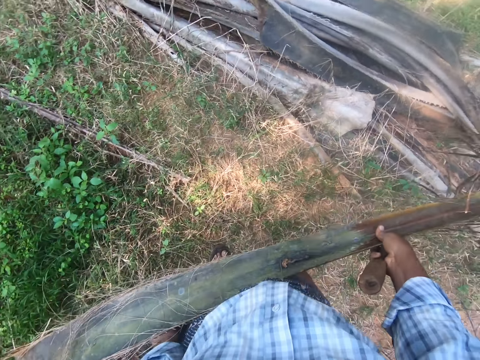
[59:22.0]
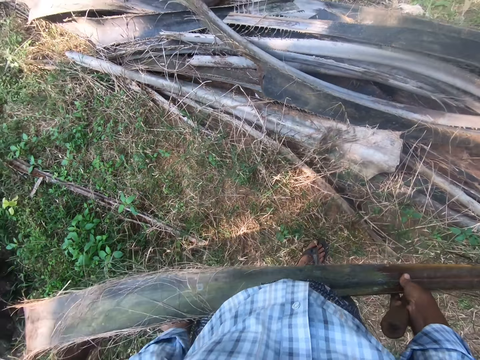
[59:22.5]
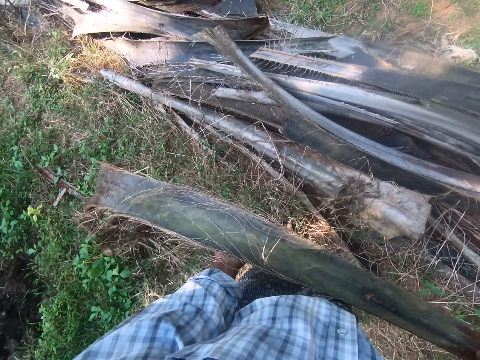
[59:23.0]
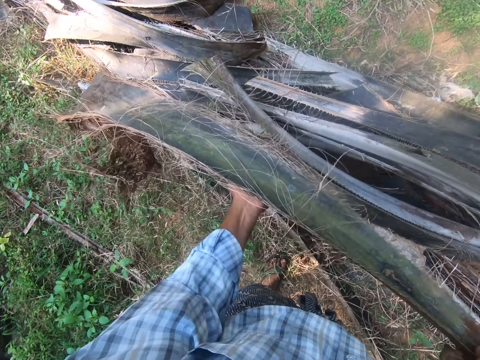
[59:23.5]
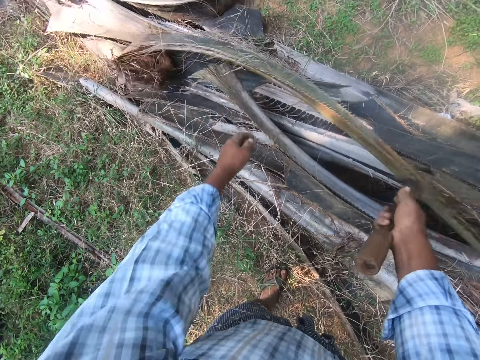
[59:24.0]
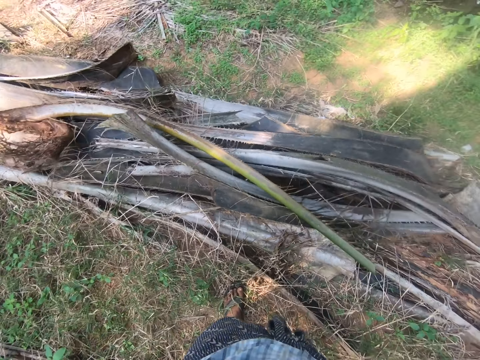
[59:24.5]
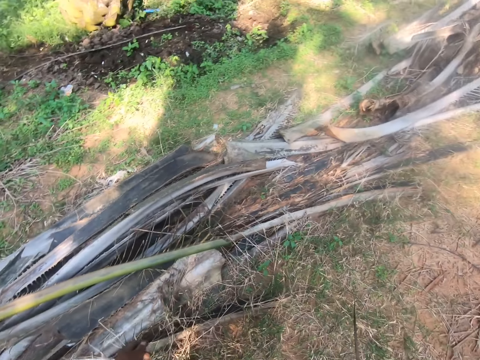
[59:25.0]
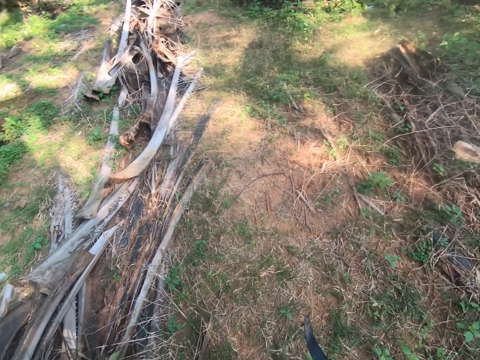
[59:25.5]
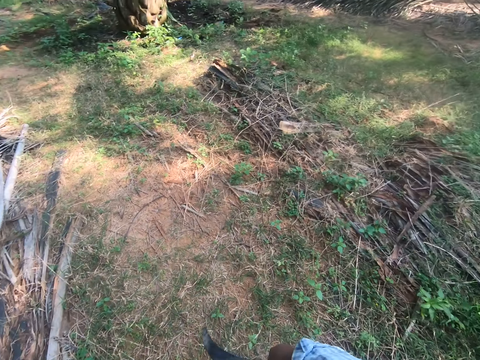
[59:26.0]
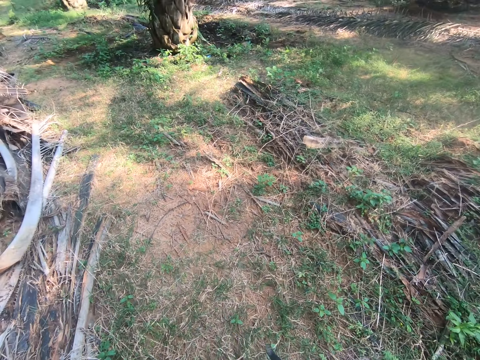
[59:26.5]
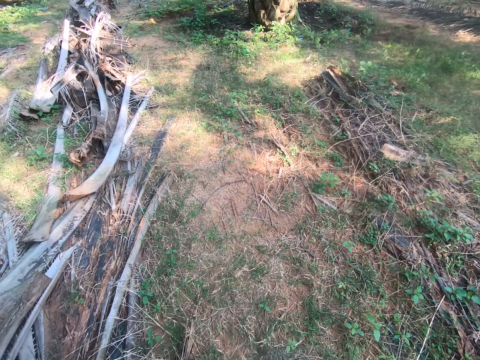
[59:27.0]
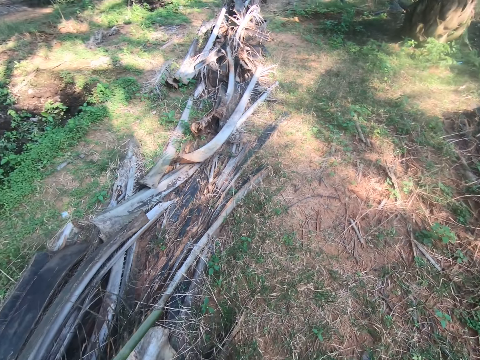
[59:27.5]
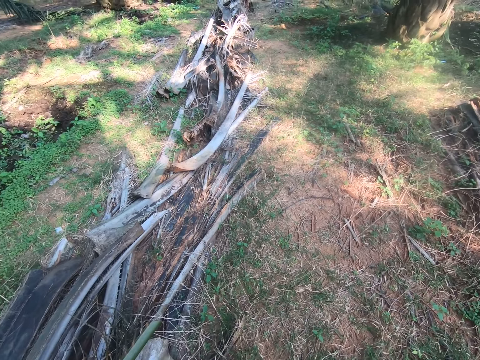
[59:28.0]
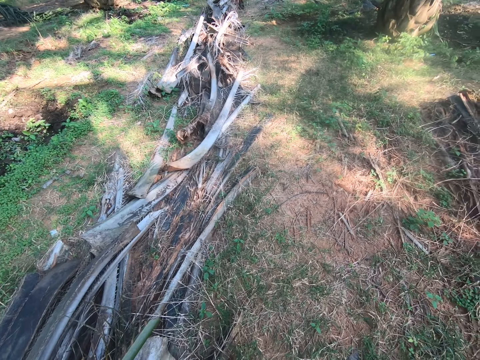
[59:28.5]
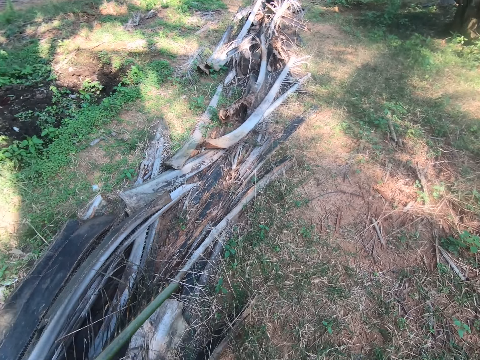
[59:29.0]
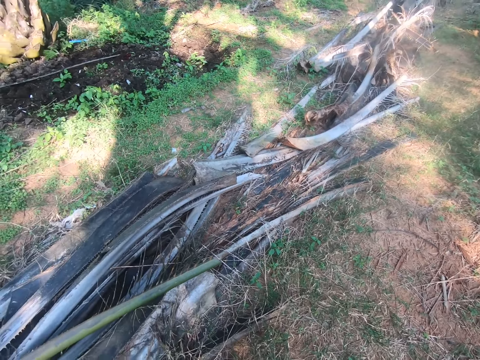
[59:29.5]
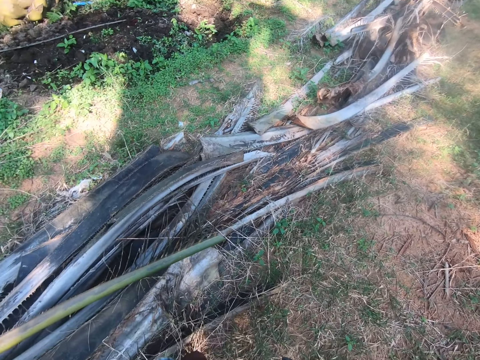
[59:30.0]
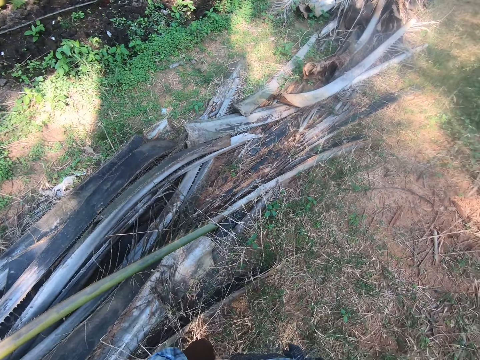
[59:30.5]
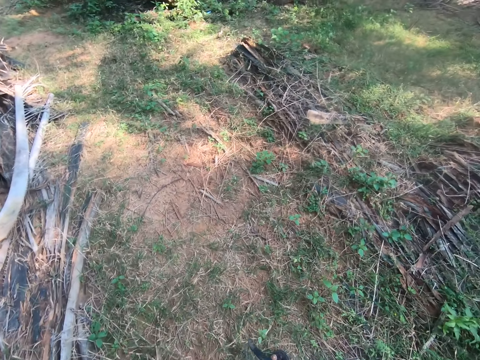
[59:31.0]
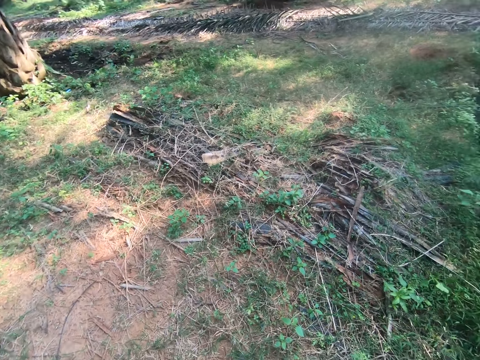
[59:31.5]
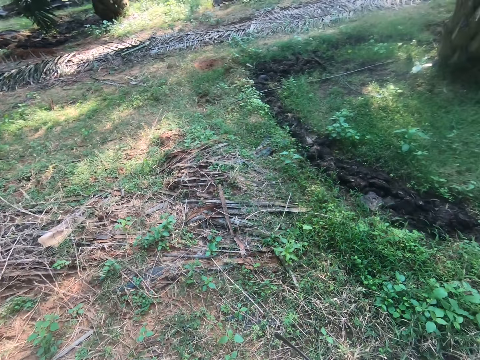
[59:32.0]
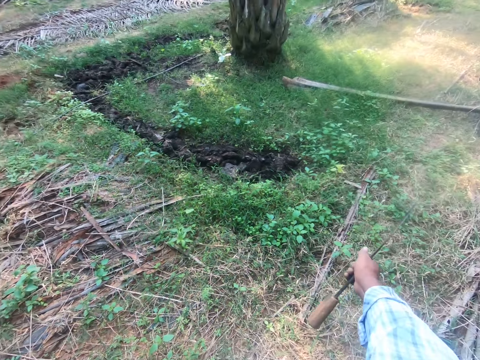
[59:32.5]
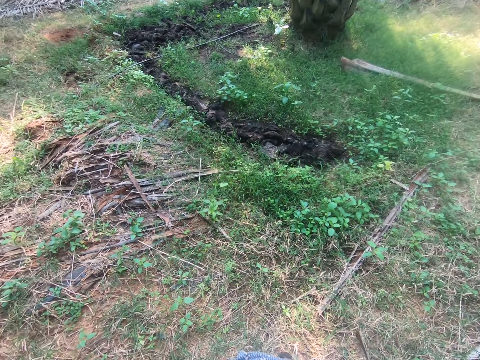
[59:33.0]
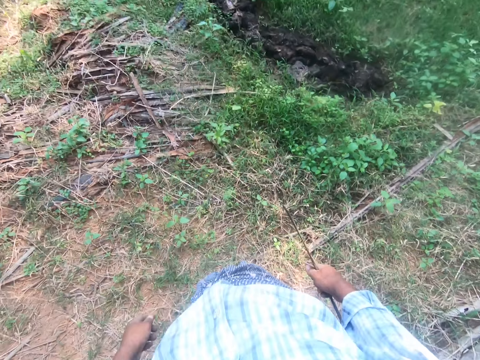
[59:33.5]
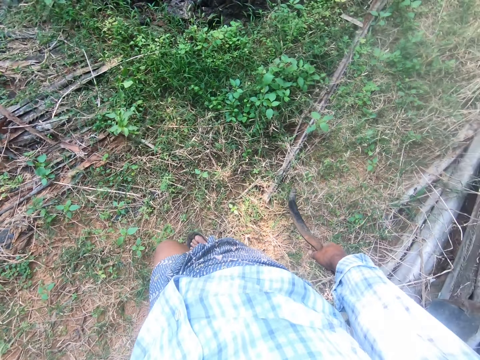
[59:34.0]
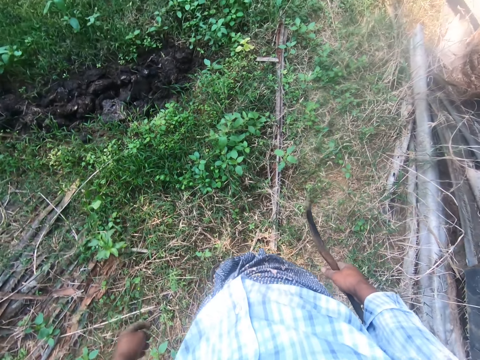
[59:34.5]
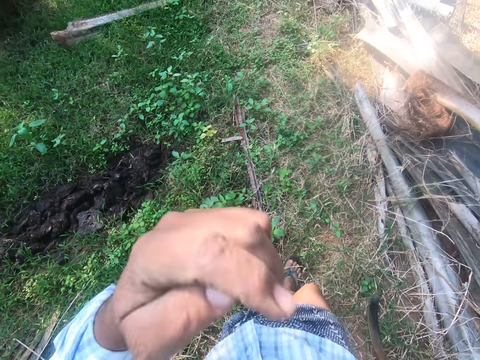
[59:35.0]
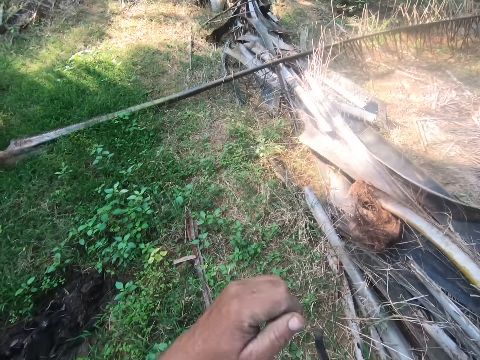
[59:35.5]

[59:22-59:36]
The camera wearer carries the palm frond with both hands. He drops the palm frond on a pile of palm fronds on the ground. He turns around. He holds a panga.

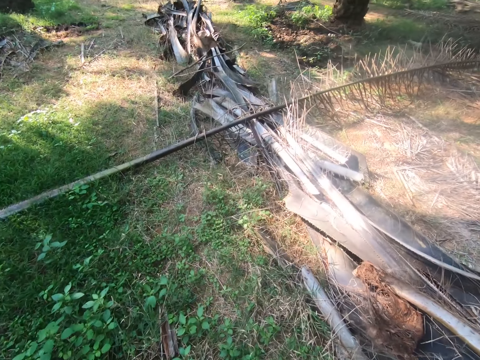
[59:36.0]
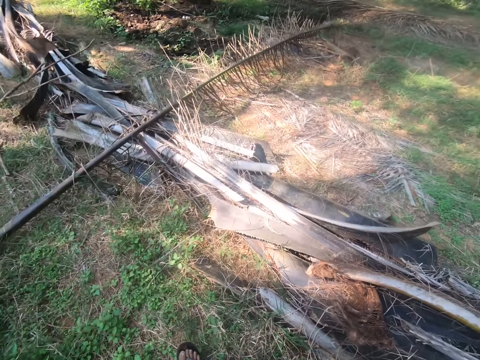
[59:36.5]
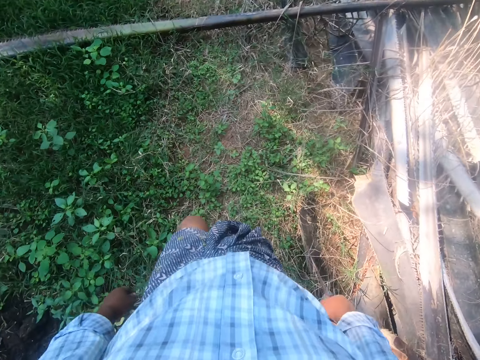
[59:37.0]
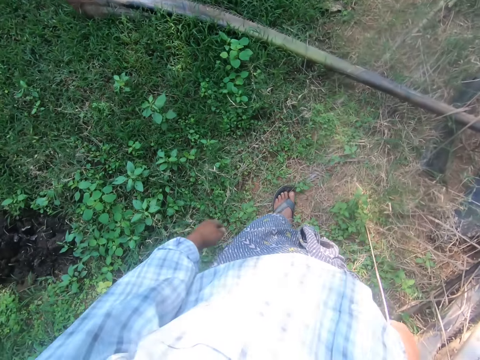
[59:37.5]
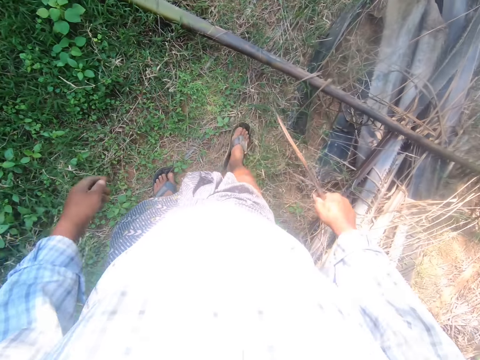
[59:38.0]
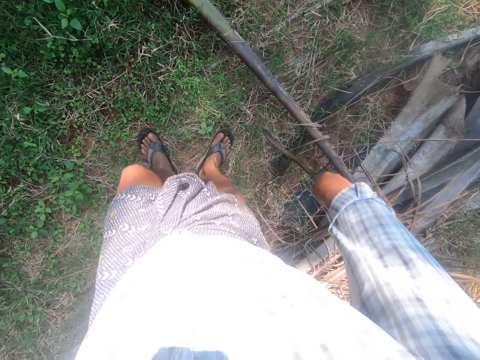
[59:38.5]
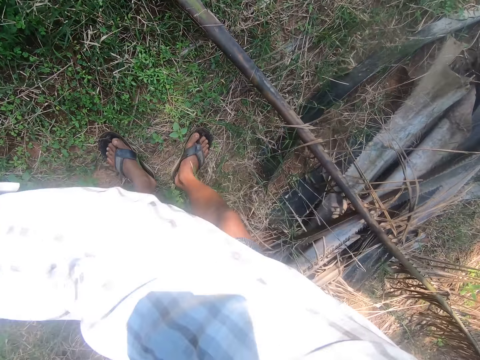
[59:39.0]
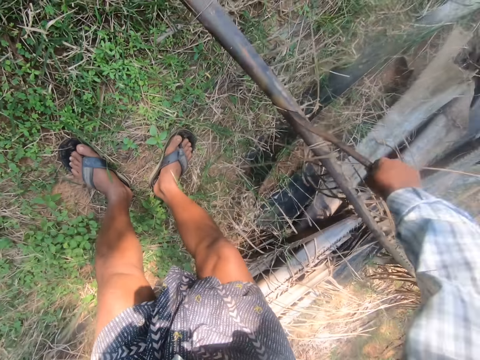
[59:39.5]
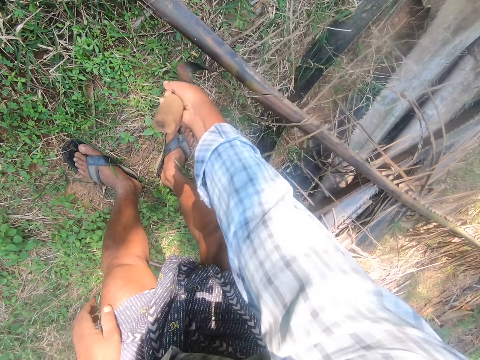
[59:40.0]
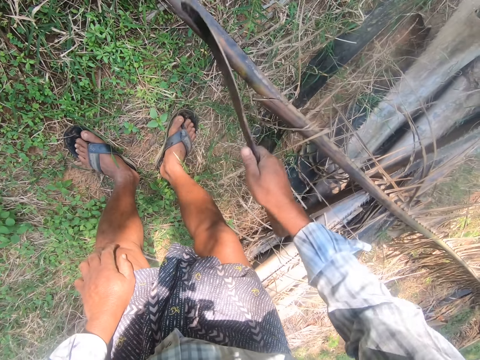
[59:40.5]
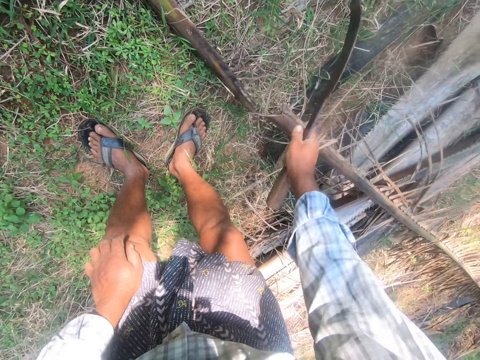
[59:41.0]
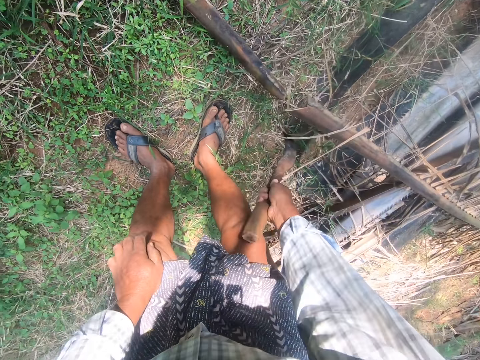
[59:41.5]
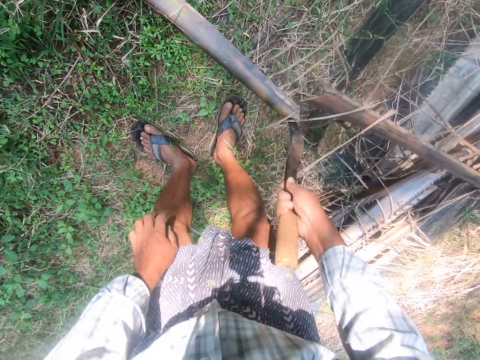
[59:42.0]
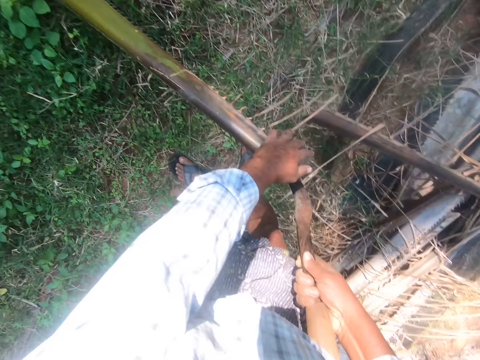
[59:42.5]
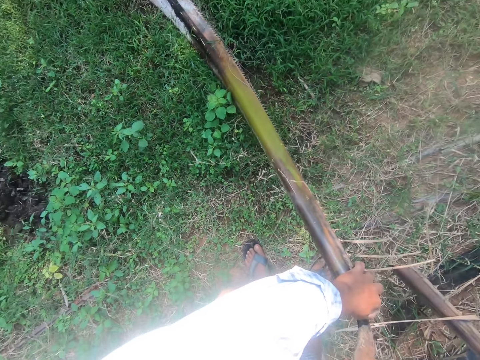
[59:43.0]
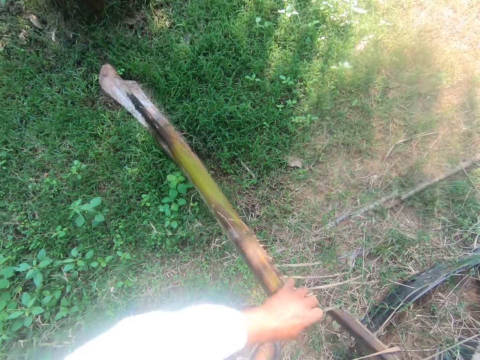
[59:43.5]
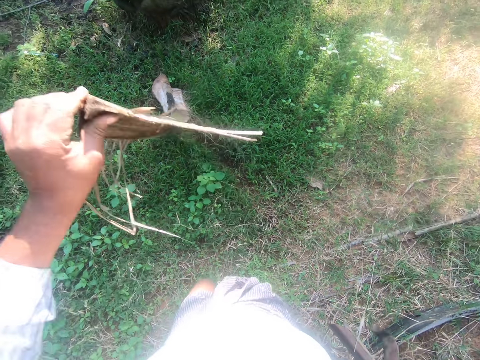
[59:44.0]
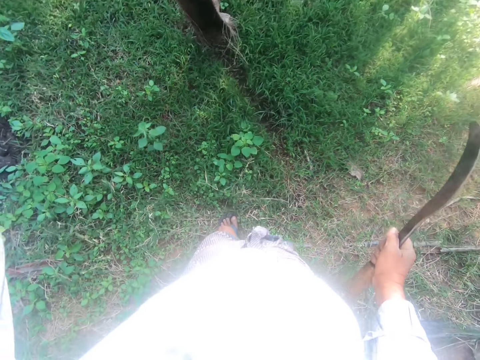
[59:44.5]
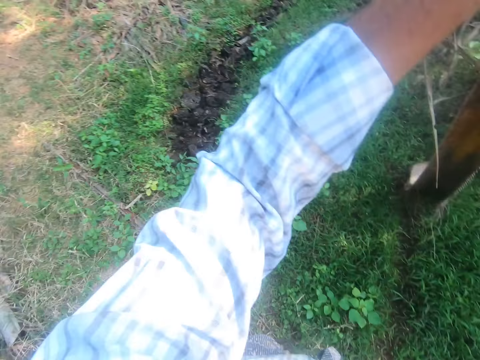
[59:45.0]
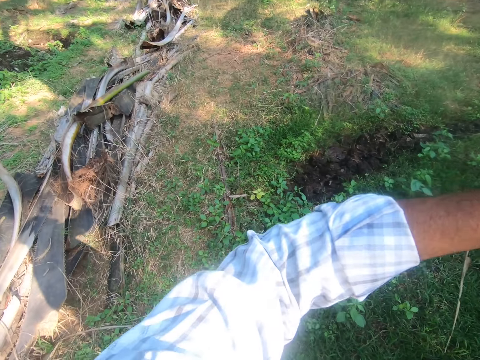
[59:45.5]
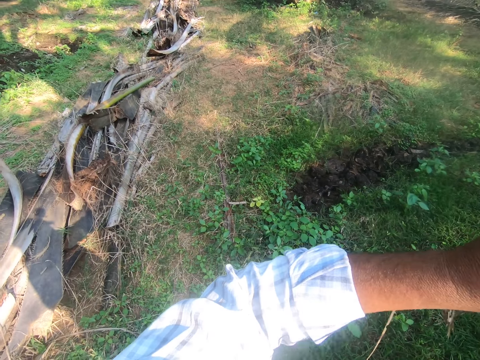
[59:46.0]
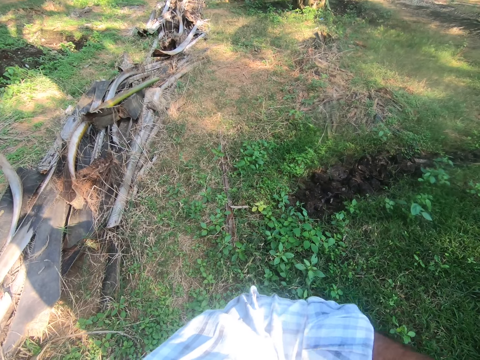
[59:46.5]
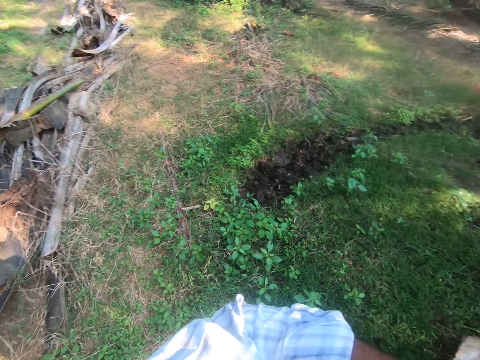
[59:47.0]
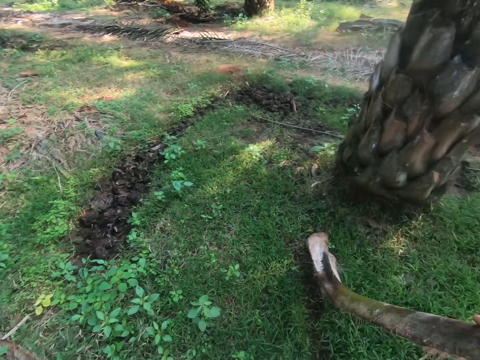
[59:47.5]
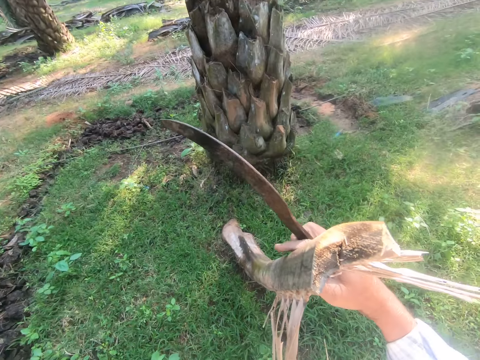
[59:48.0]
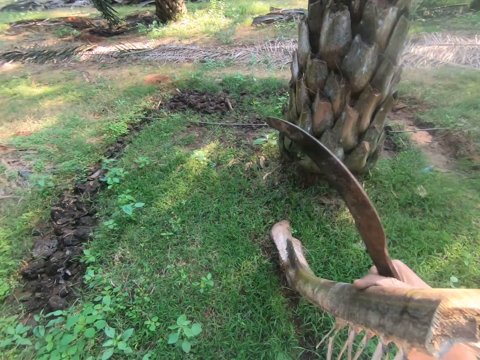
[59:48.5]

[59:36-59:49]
The camera wearer walks. He cuts a palm frond or stalk on the ground with the sickle in his right hand. He picks up the palm frond with the sickle in his right hand. He holds the stalk. He holds the stalk again. He holds a panga.
